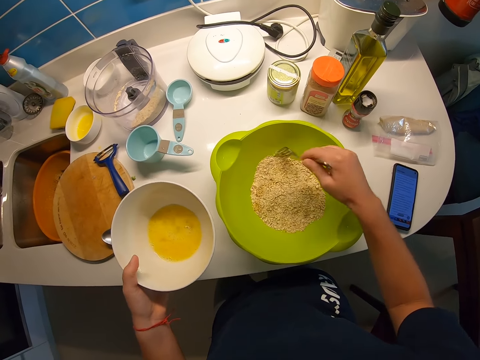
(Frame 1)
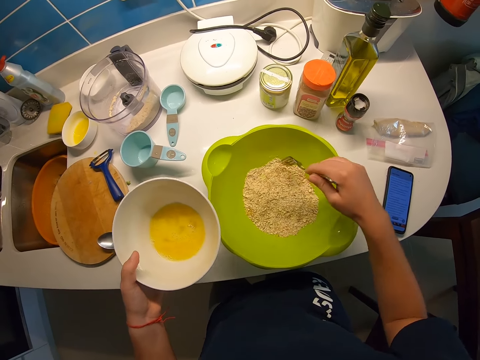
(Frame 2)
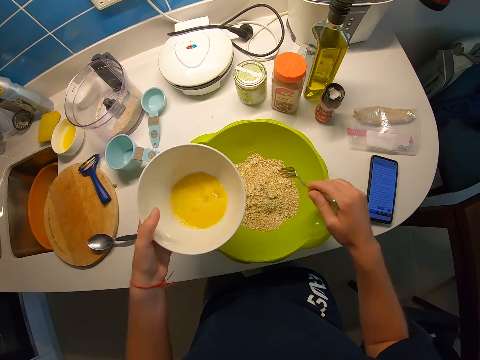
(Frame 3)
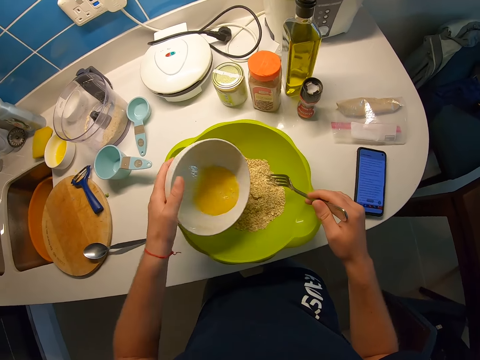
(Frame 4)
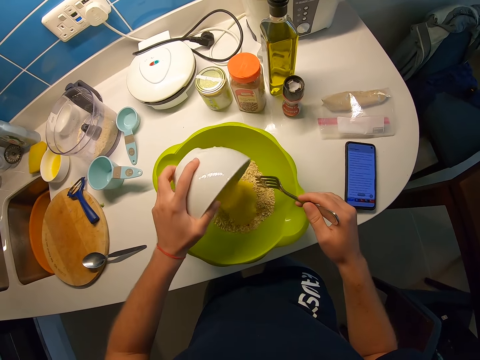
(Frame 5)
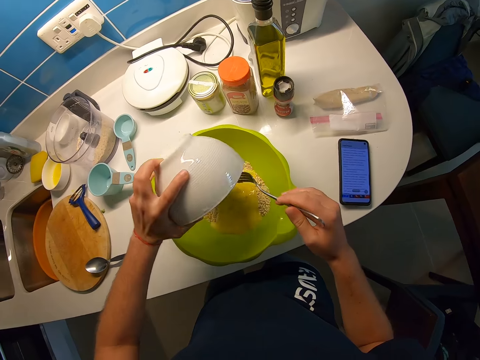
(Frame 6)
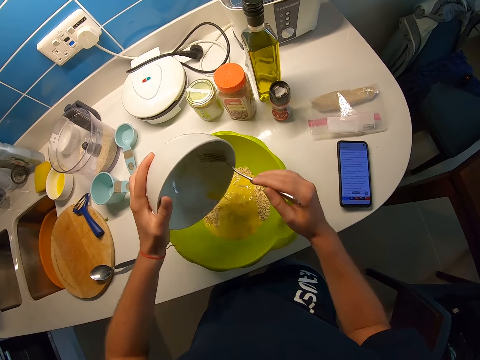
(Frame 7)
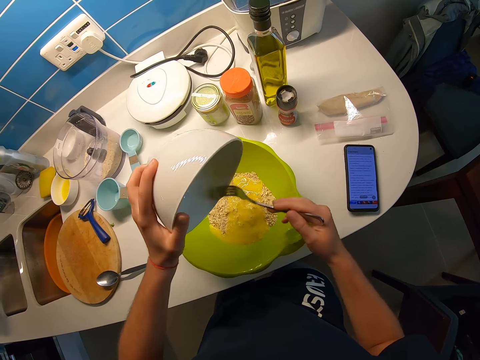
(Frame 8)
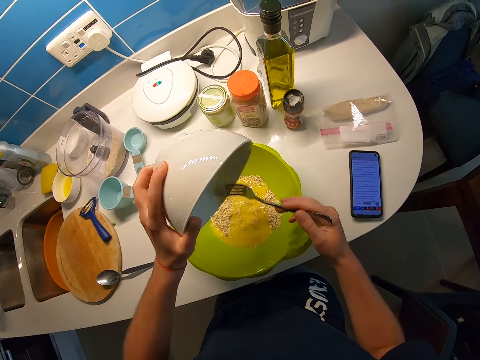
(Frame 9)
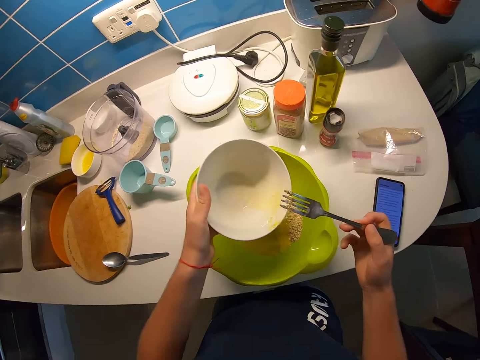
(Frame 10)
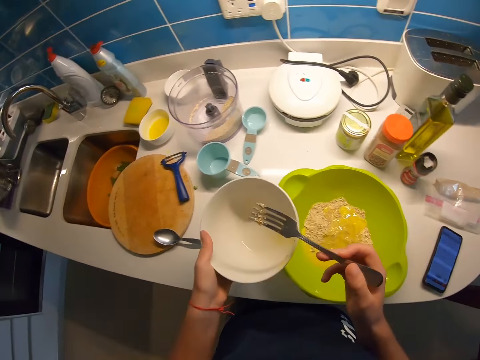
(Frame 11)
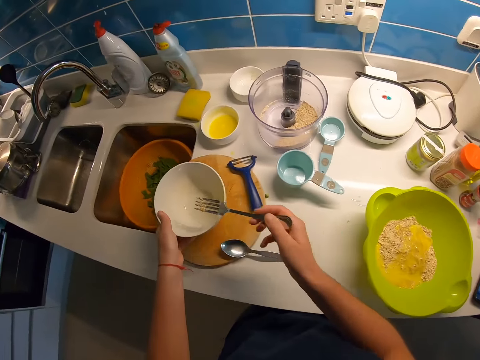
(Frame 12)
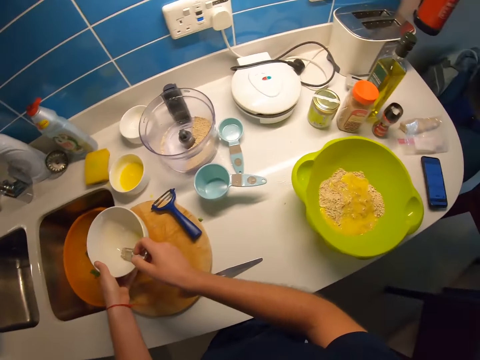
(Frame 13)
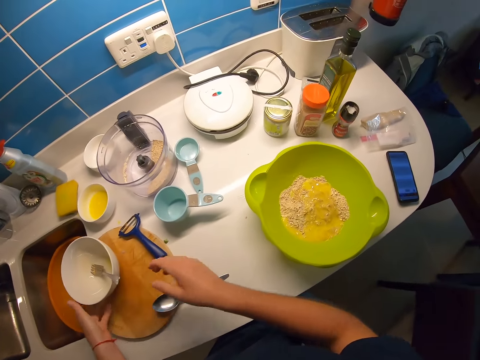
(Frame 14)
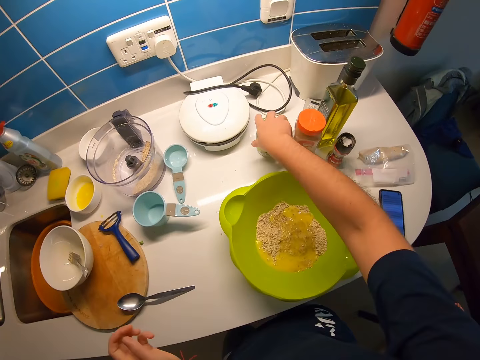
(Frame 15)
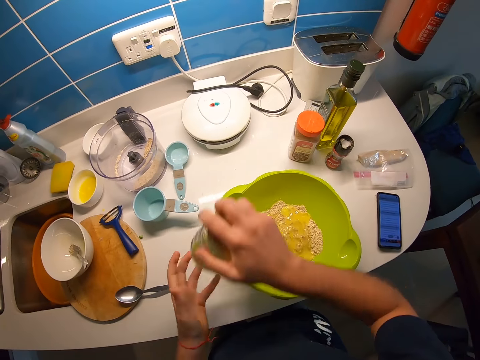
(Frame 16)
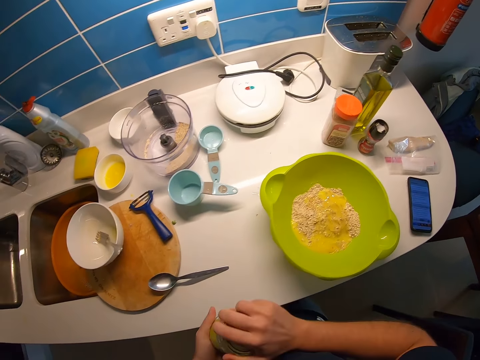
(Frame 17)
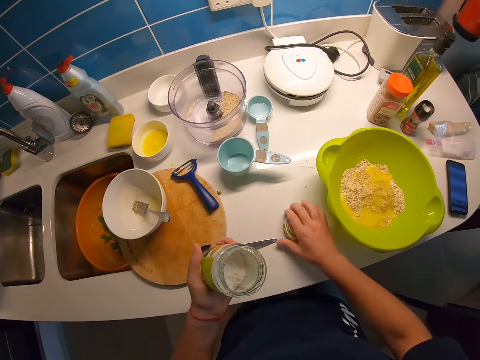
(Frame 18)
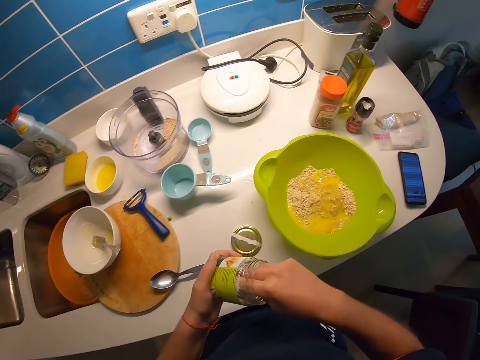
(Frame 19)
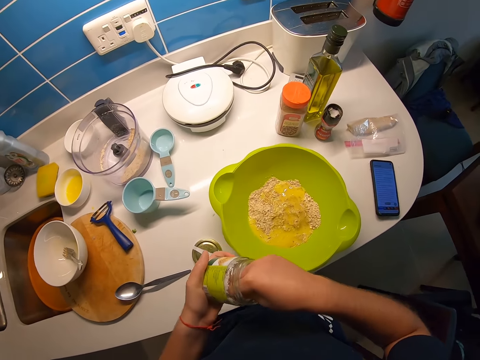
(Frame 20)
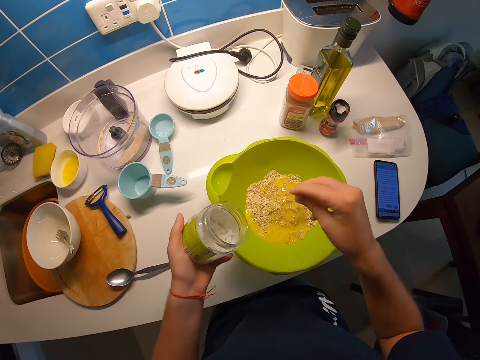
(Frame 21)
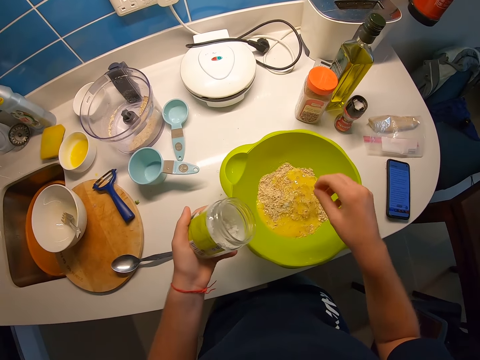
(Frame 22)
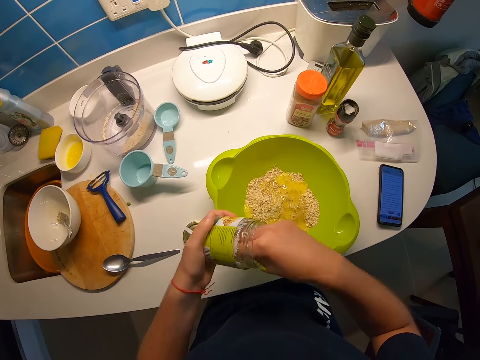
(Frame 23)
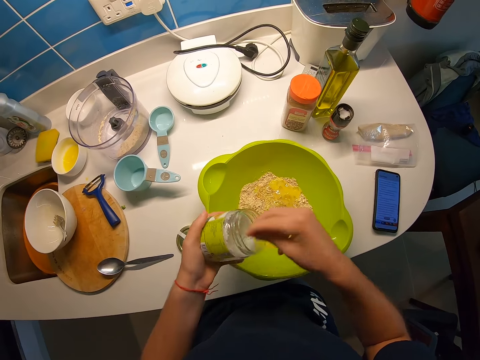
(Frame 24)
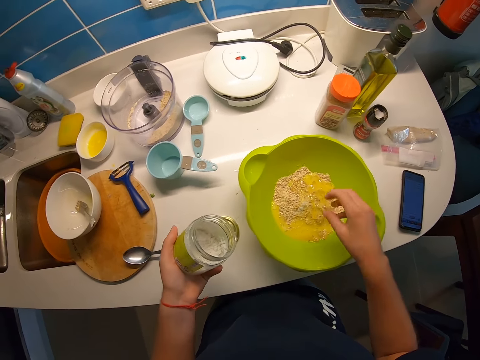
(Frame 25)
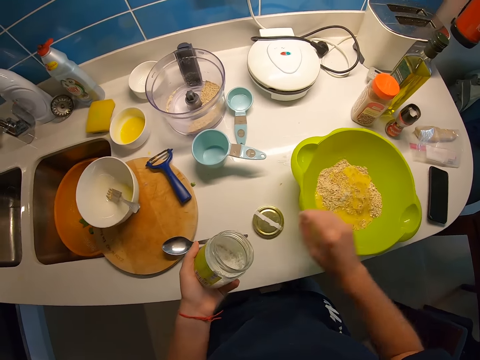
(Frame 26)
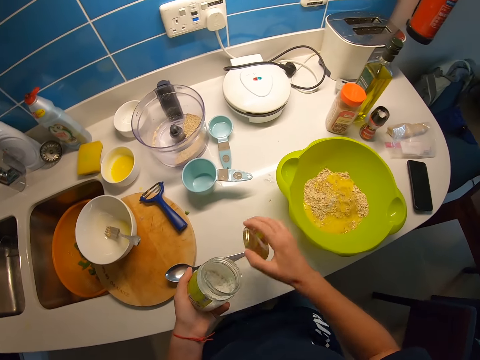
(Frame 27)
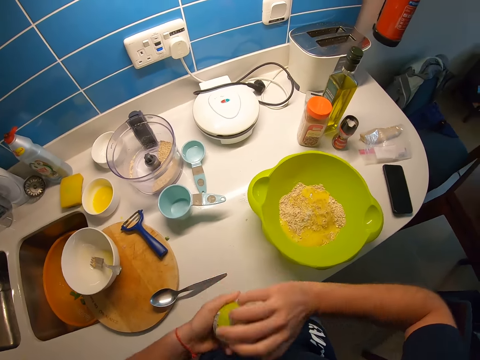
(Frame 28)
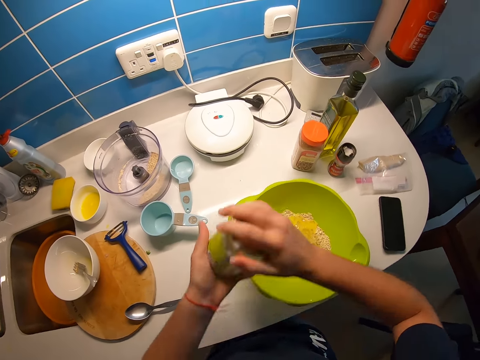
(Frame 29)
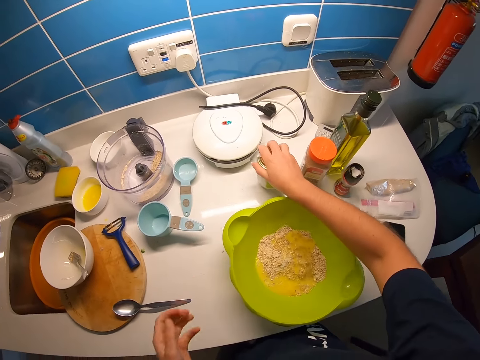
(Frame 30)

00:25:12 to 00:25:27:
The camera wearer pours the mixed egg yolk into the green bowl of oatmeal on the countertop with her left hand. She scrapes the egg yolk bowl with the fork in her right hand. She drops the white bowl containing mixed egg yolk and the fork on the round wooden chopping board with both hands. She picks up a salt container from the kitchen countertop with her right hand. She holds the salt container with both hands. She opens the salt container with her right hand. She drops the bottle cork. She picks some salt into the oatmeal bowl with her right hand. She picks more salt into the oatmeal bowl with her right hand. She picks up the bottle cork. She covers the salt container with her right hand. She drops the bottle of ingredient.

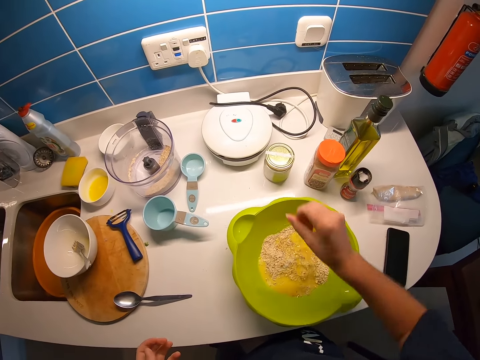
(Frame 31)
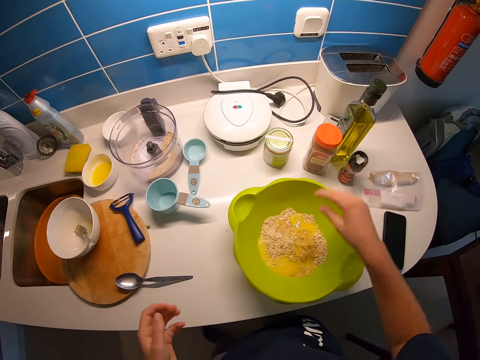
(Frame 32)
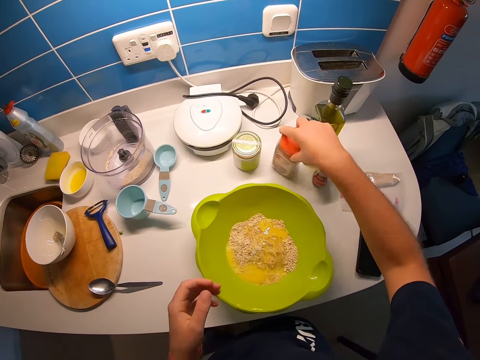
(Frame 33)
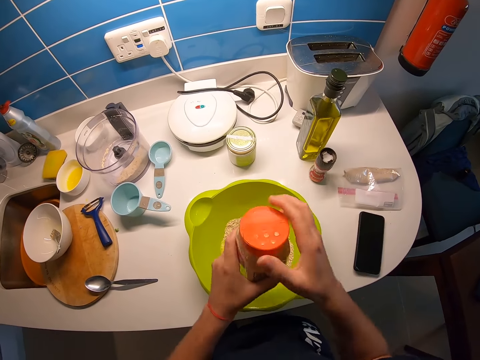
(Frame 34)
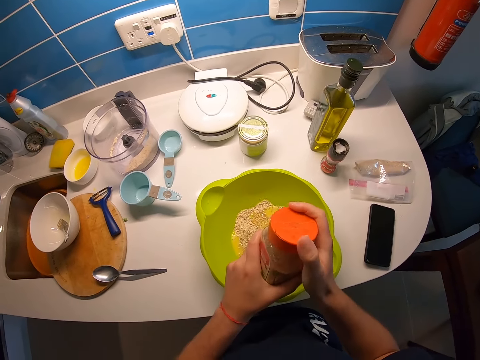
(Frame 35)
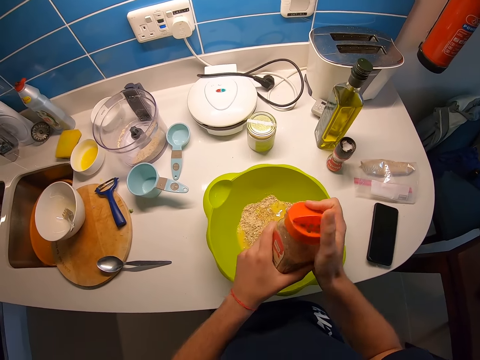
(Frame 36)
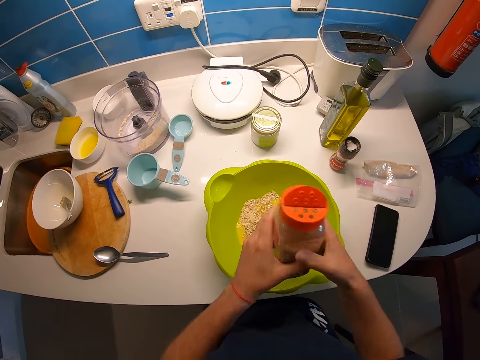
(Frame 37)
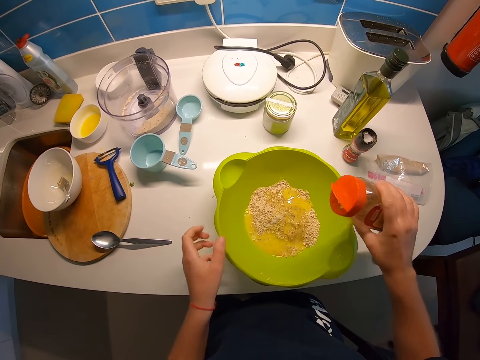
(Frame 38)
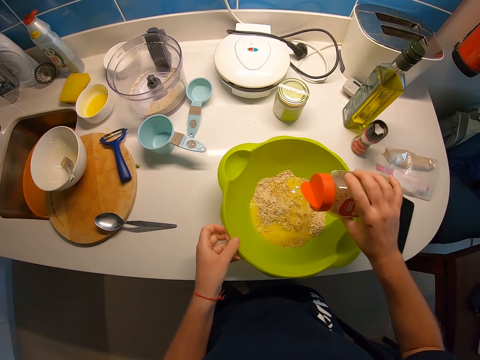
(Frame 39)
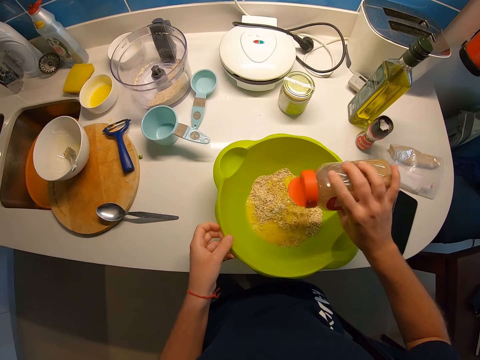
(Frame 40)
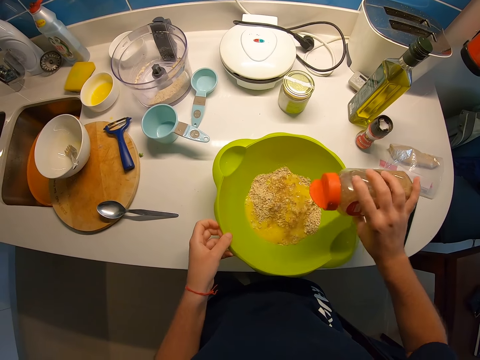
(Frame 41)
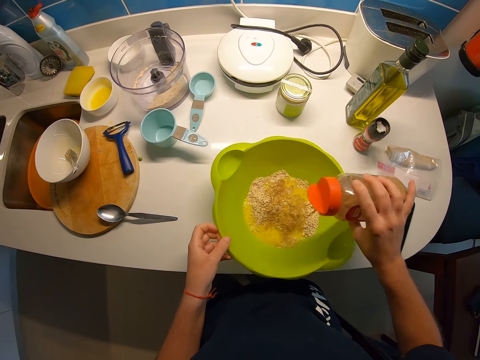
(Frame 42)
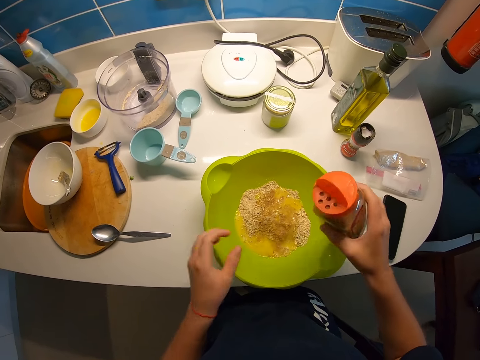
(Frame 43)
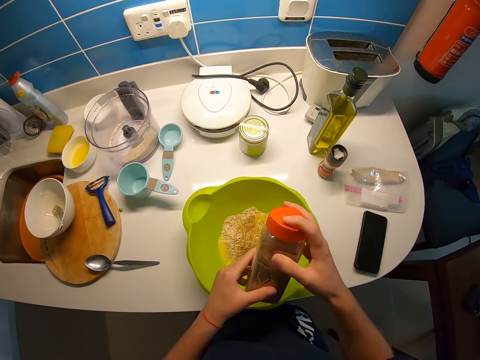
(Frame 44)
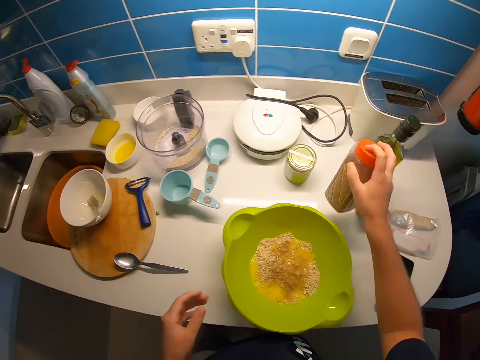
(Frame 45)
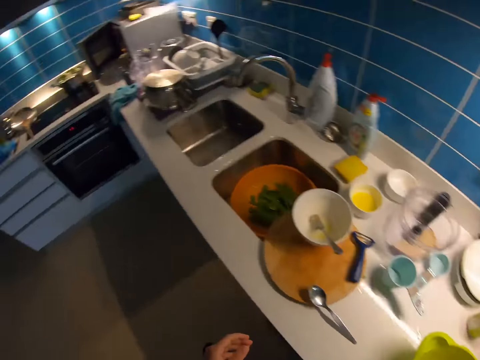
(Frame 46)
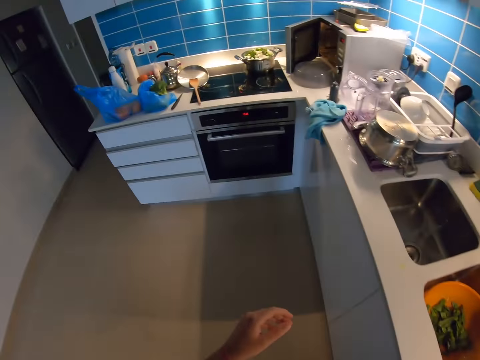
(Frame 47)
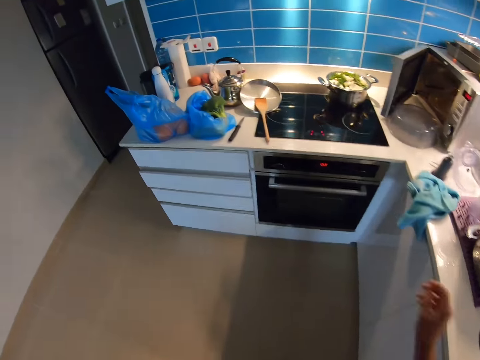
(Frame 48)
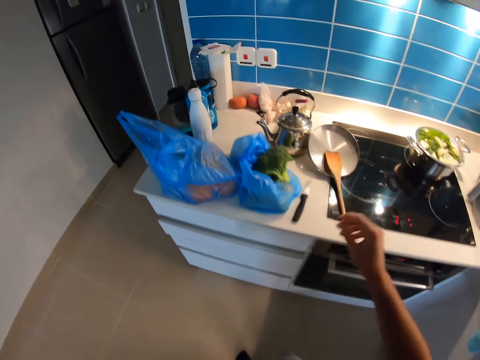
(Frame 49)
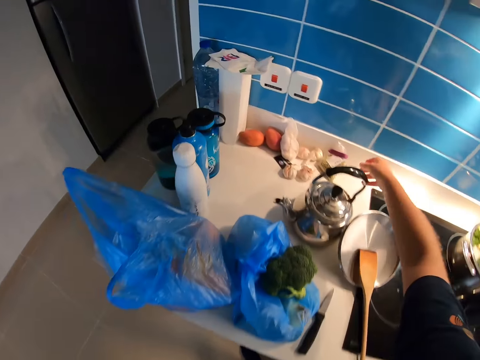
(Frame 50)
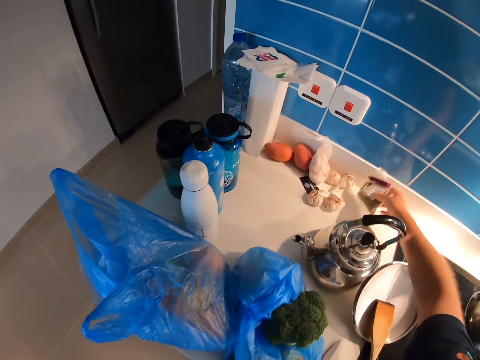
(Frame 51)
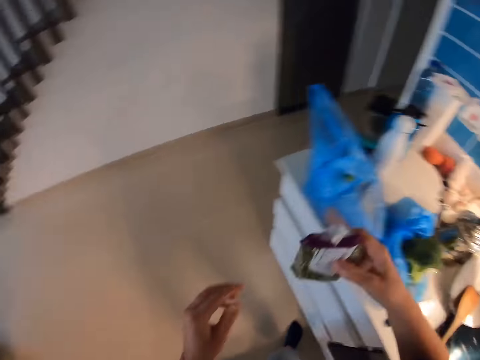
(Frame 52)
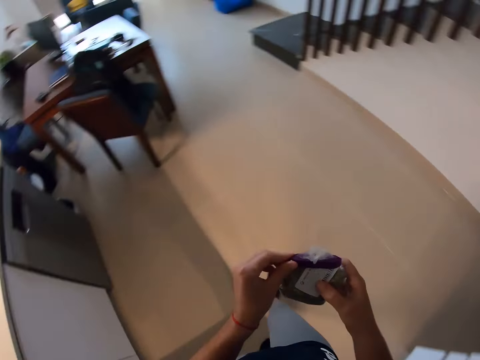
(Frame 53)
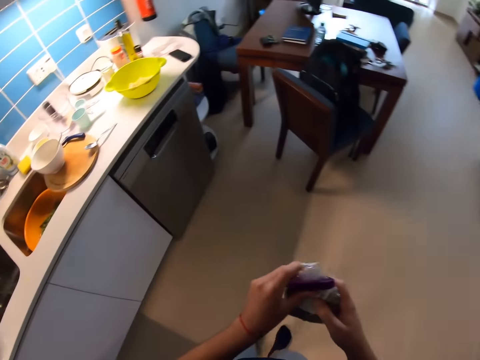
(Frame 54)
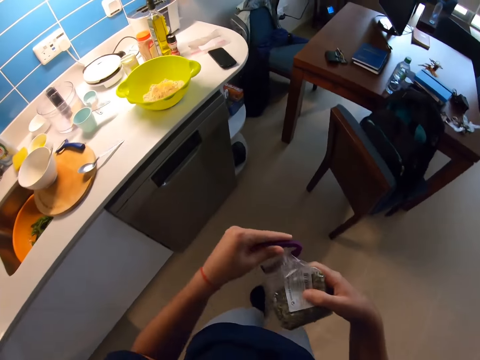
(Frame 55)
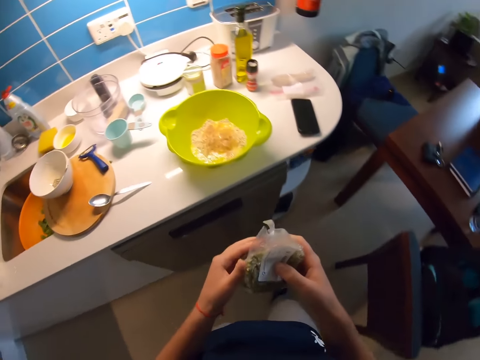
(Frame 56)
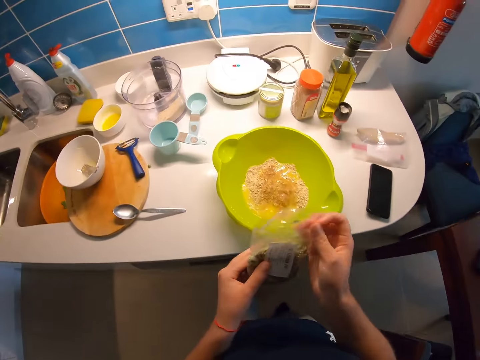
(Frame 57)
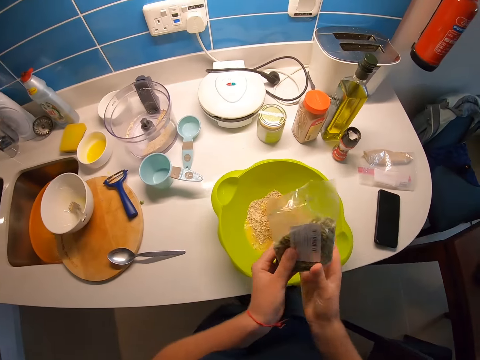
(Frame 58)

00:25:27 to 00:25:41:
The camera wearer shakes her fingers. She carries the cinnamon container with her right hand. She opens the cinnamon container with both hands. She puts the cinnamon to the oatmeal bowl with her right hand. She closes the cinnamon container with both hands. She drops the cinnamon bottle on the kitchen countertop with her right hand. She walks in the kitchen. She picks up a dried thyme nylon or sachet from the kitchen countertop with her right hand. She walks in the kitchen. She holds the dried thyme nylon with both hands. She opens the sachet. She removes a clip from the dried thyme nylon with her left hand. She holds the dried thyme nylon with both hands.
